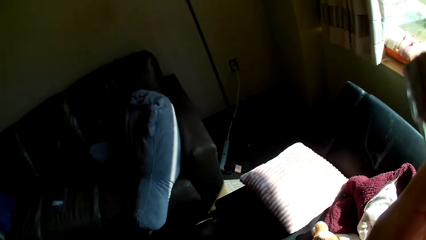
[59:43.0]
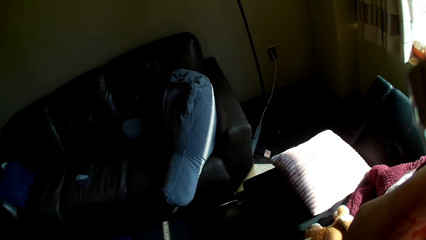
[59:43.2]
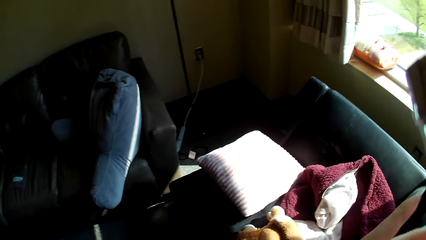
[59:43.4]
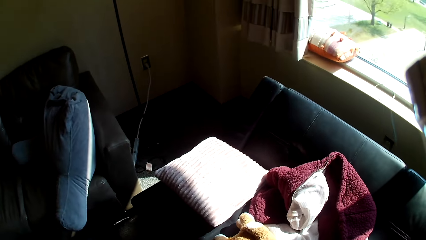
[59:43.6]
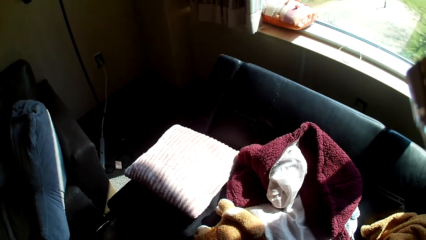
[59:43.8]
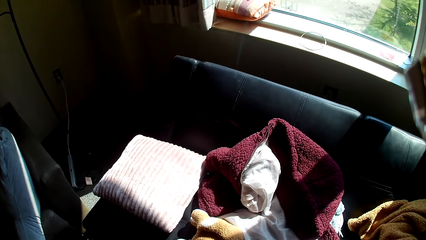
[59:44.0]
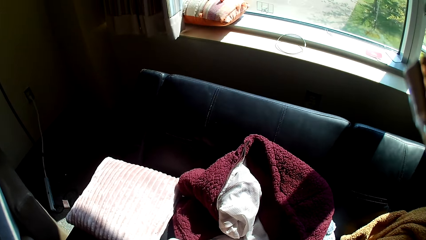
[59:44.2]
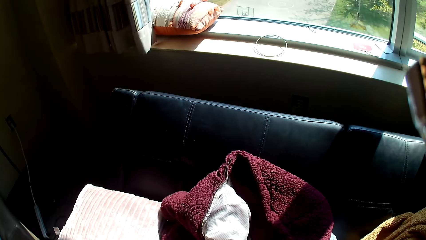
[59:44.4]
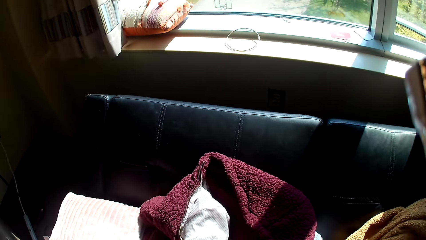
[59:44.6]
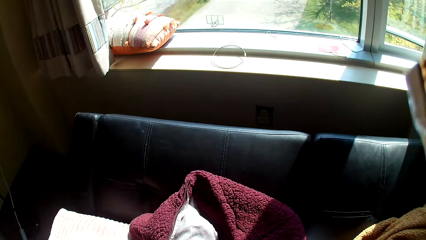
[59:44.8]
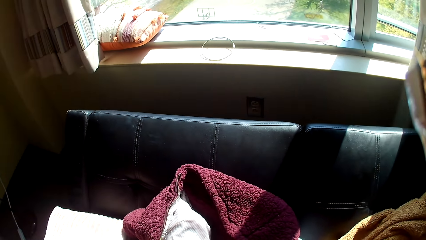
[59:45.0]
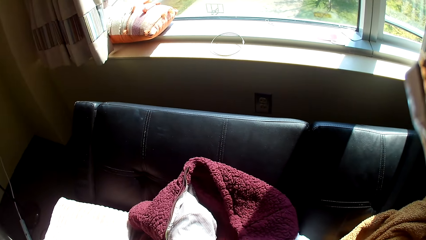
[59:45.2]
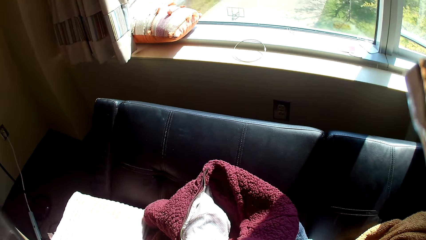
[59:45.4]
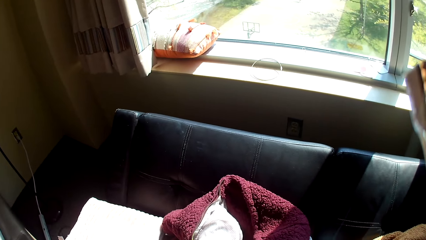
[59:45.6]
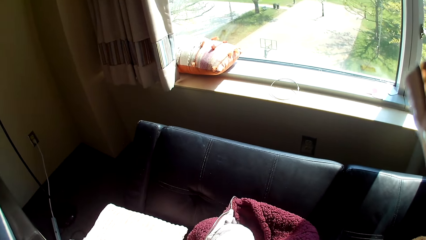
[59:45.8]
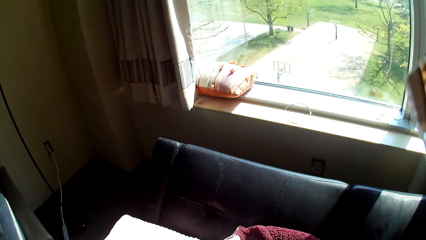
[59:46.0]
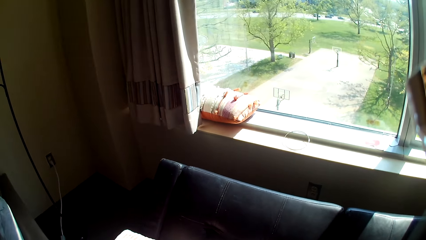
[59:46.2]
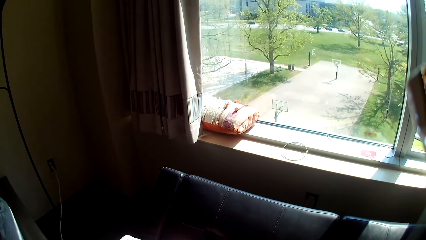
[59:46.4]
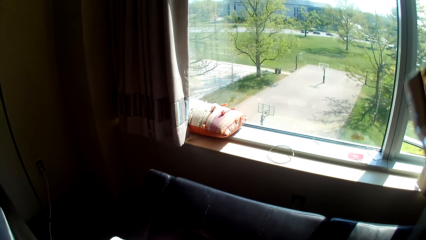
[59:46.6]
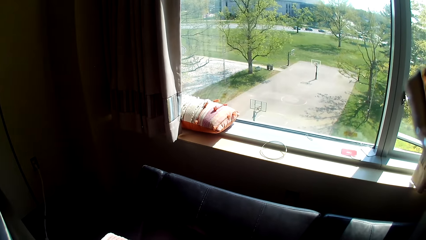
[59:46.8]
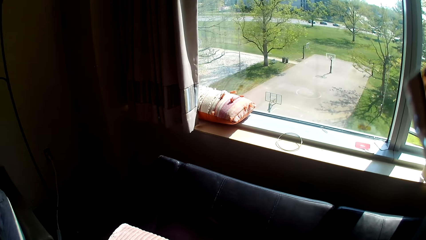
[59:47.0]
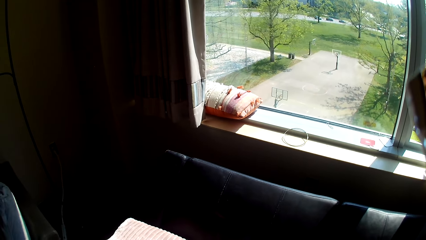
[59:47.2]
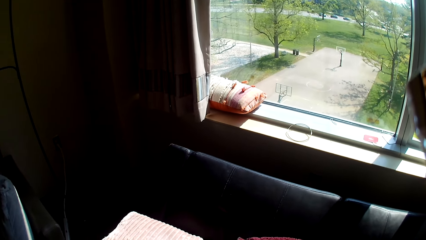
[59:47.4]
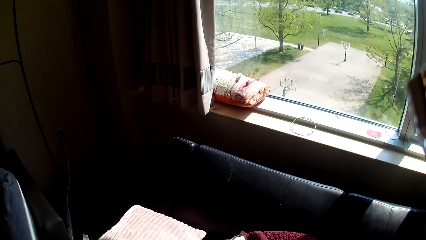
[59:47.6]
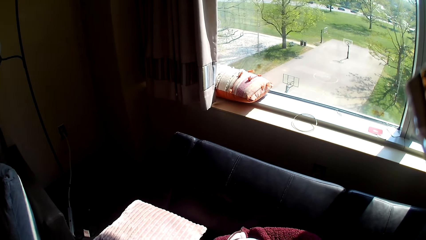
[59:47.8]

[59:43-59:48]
The camera wearer looks around. They move a hand. They move a cloth.
